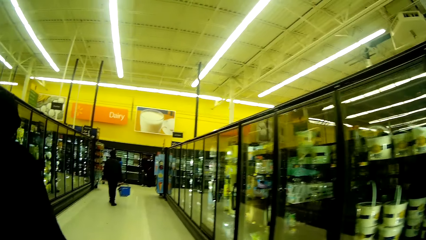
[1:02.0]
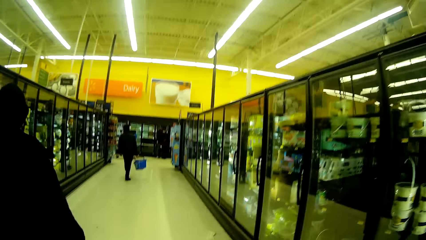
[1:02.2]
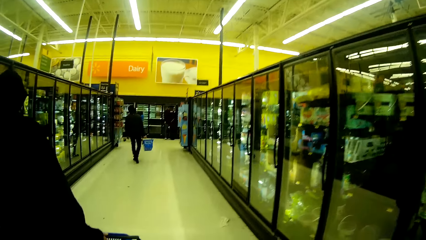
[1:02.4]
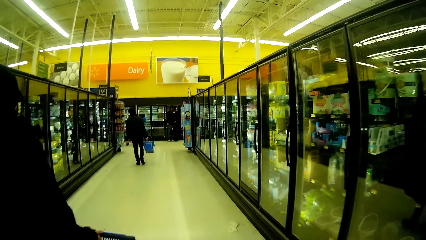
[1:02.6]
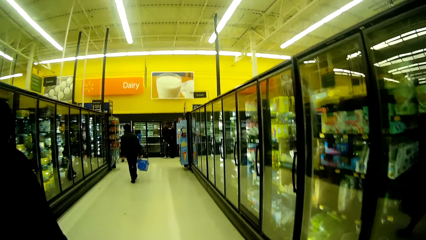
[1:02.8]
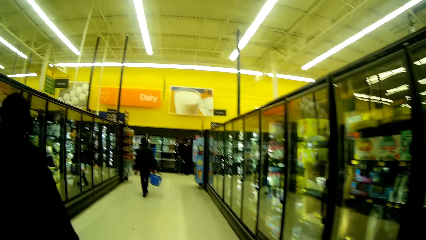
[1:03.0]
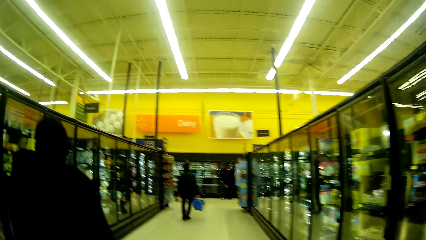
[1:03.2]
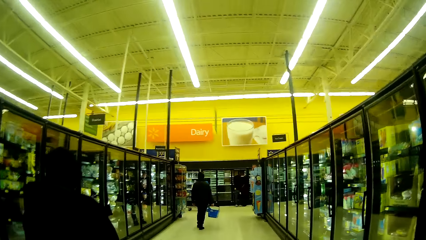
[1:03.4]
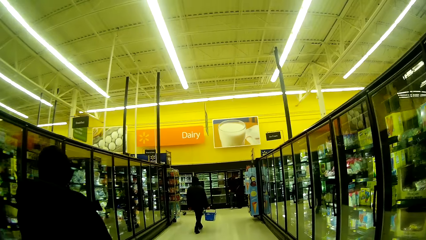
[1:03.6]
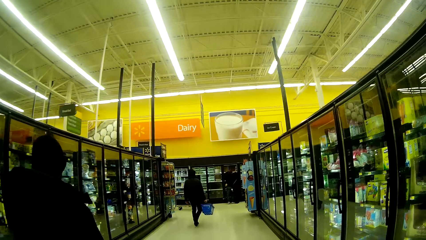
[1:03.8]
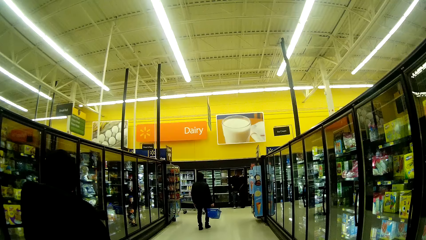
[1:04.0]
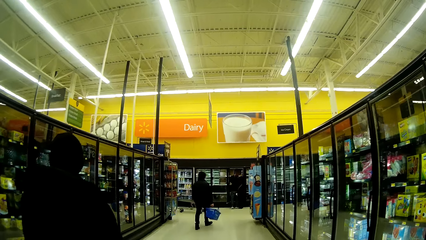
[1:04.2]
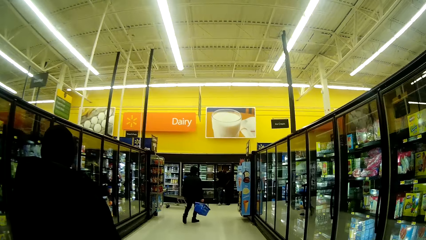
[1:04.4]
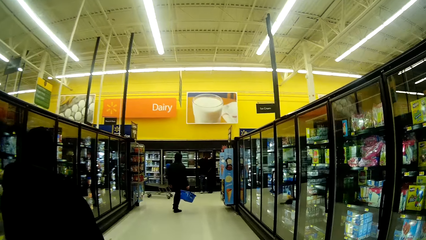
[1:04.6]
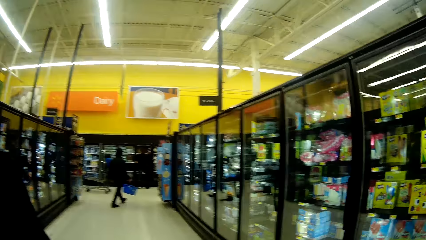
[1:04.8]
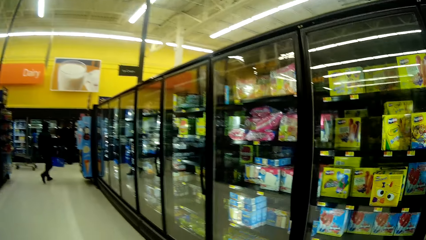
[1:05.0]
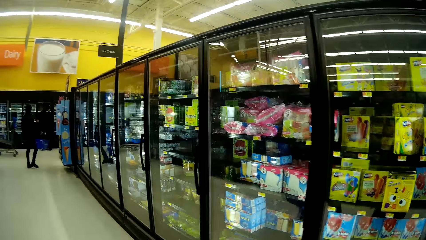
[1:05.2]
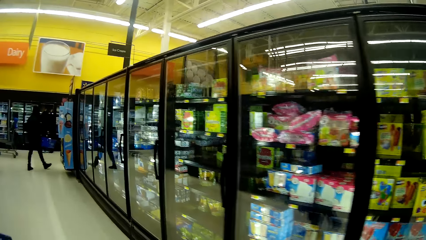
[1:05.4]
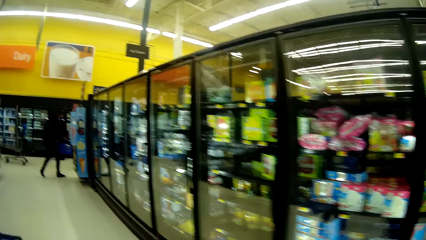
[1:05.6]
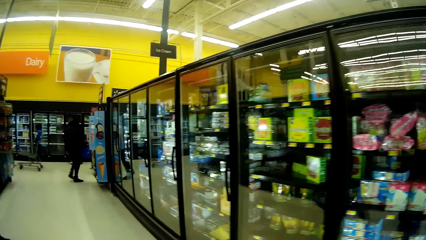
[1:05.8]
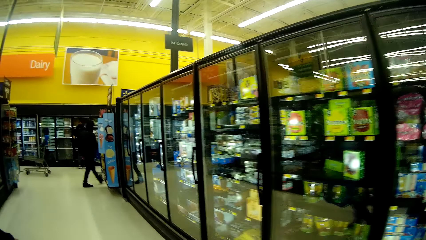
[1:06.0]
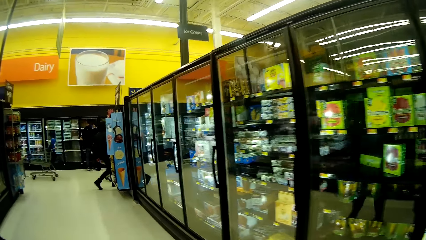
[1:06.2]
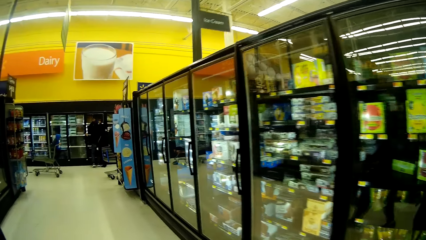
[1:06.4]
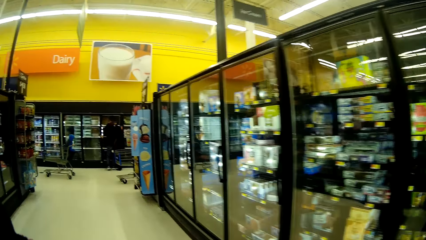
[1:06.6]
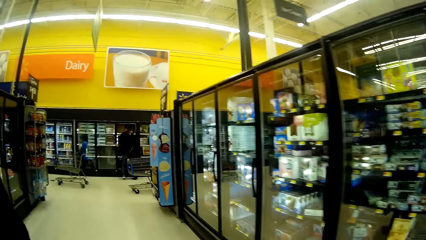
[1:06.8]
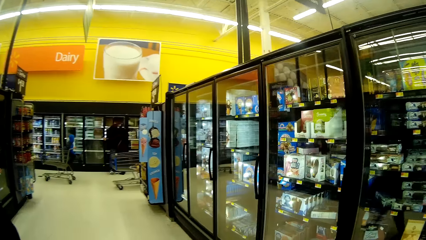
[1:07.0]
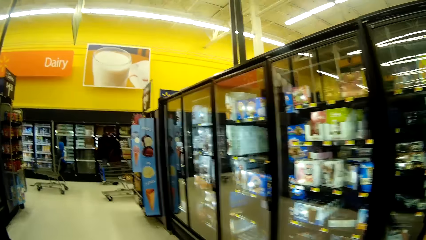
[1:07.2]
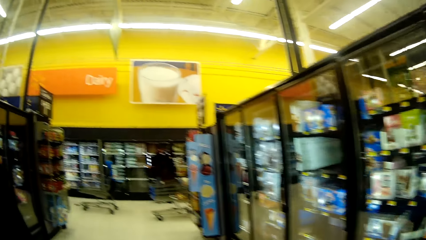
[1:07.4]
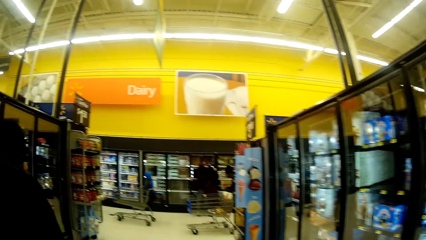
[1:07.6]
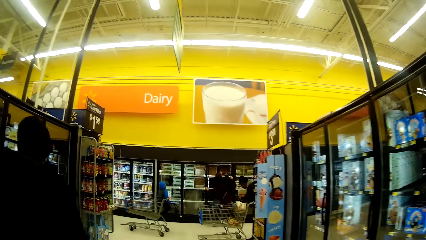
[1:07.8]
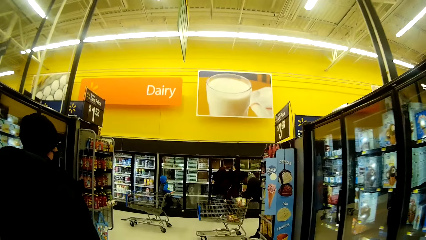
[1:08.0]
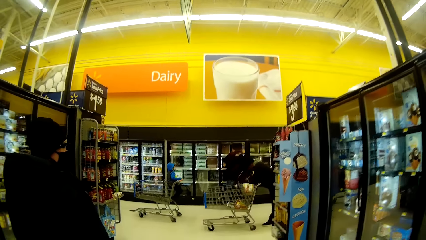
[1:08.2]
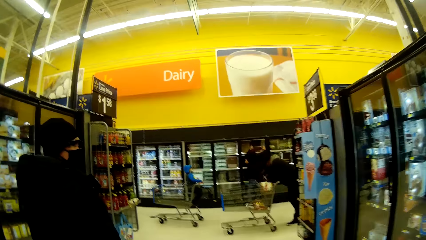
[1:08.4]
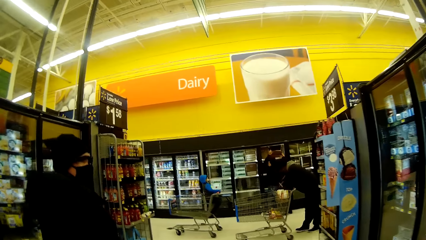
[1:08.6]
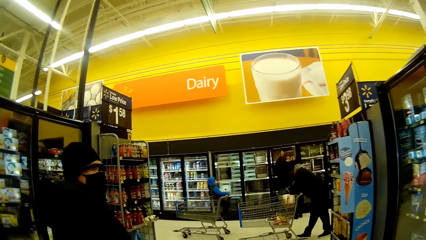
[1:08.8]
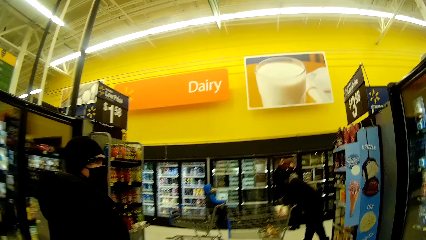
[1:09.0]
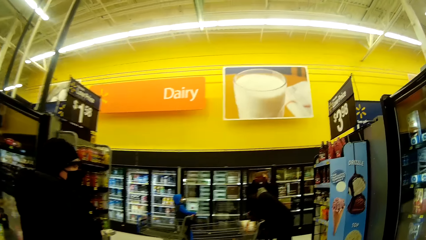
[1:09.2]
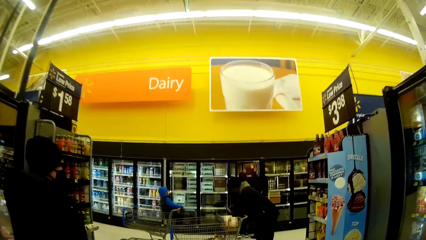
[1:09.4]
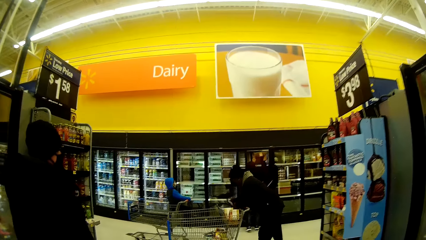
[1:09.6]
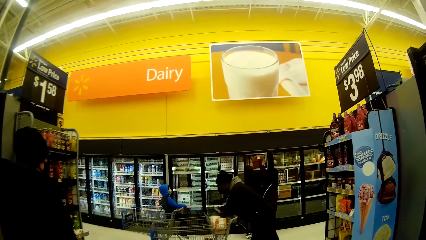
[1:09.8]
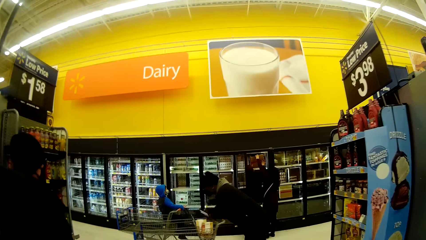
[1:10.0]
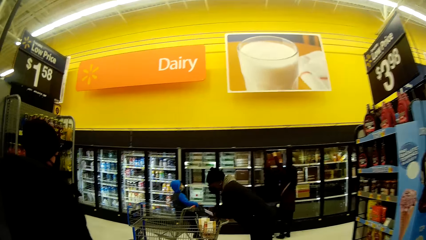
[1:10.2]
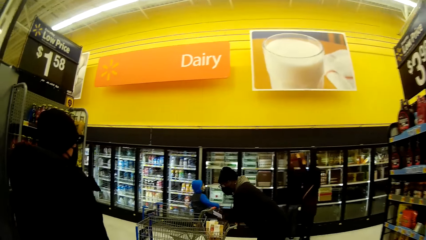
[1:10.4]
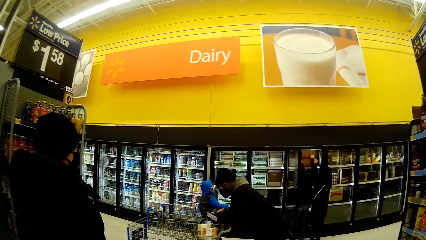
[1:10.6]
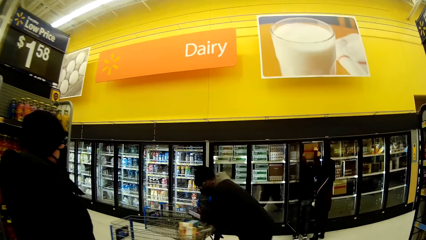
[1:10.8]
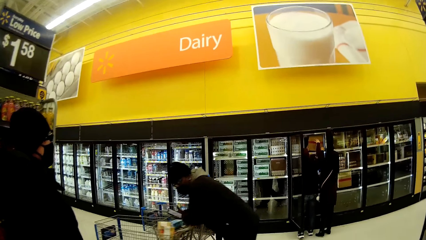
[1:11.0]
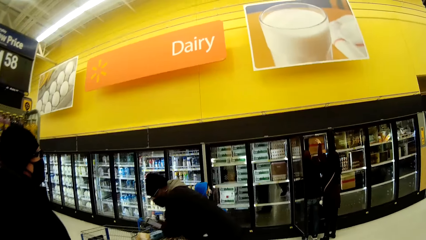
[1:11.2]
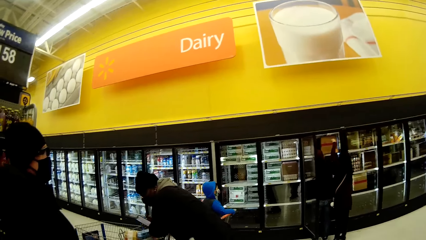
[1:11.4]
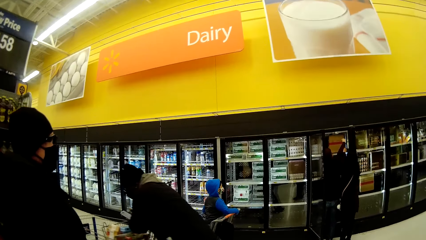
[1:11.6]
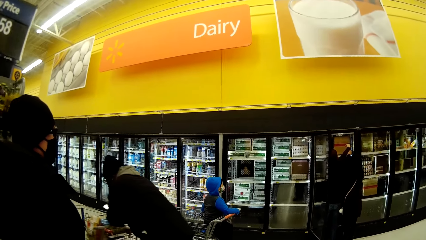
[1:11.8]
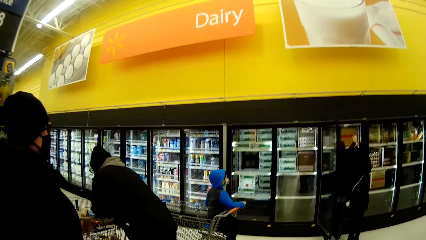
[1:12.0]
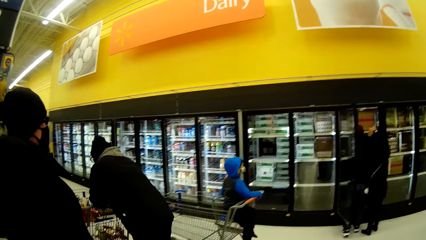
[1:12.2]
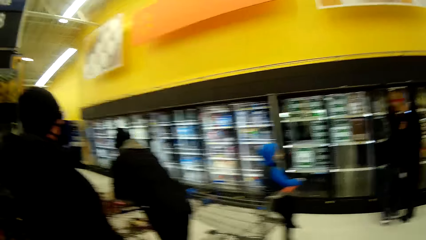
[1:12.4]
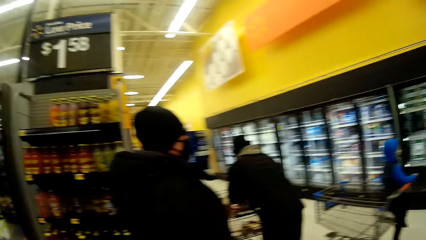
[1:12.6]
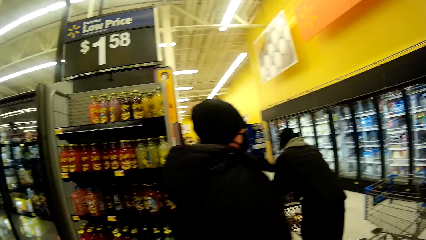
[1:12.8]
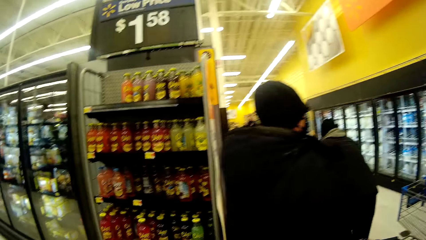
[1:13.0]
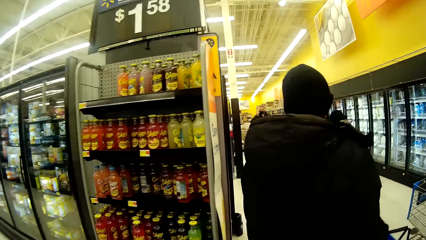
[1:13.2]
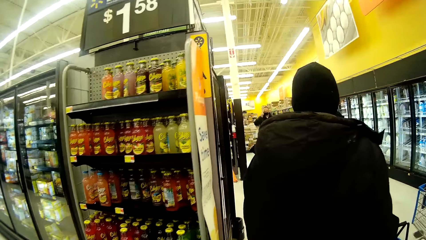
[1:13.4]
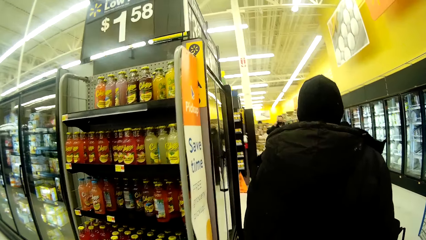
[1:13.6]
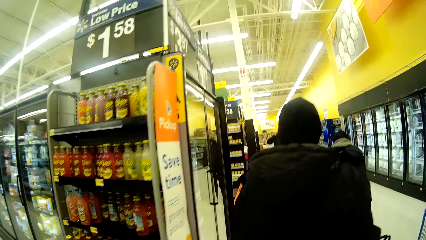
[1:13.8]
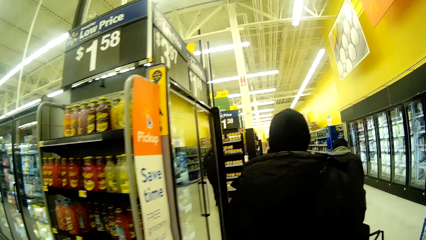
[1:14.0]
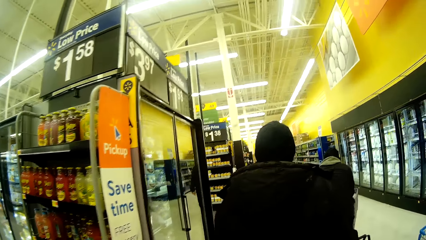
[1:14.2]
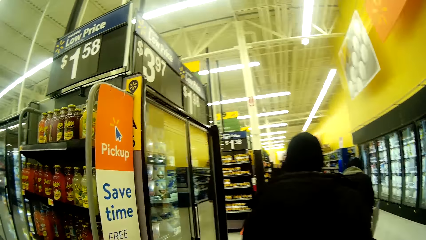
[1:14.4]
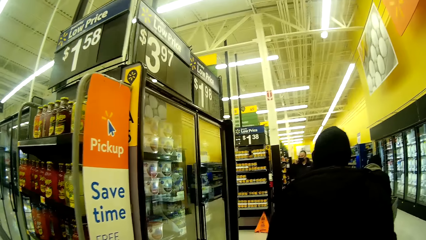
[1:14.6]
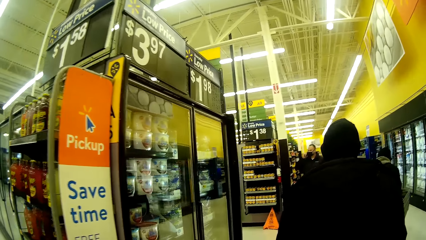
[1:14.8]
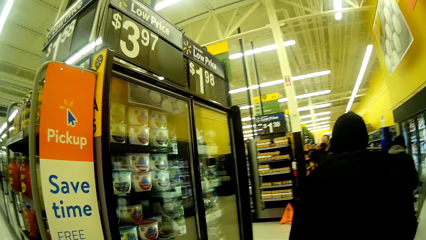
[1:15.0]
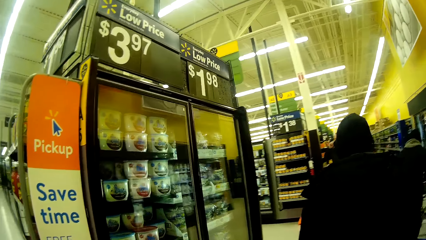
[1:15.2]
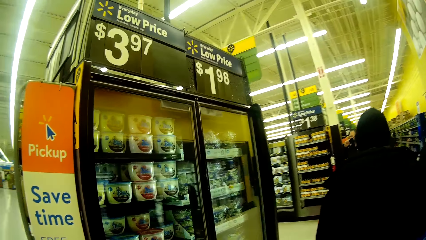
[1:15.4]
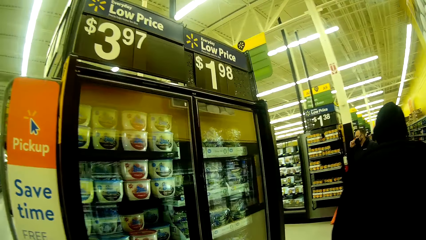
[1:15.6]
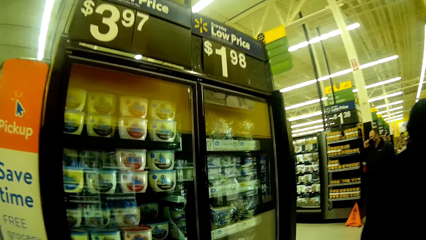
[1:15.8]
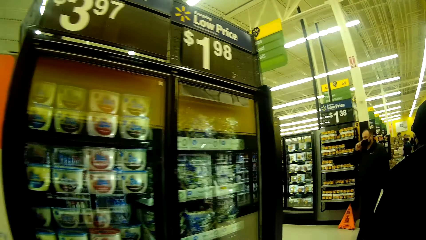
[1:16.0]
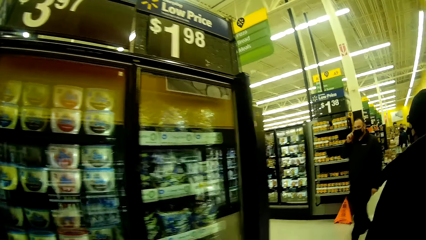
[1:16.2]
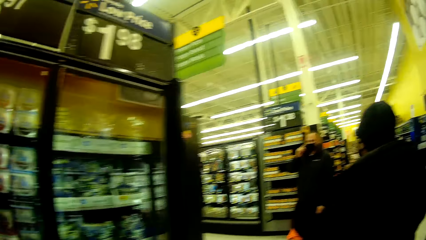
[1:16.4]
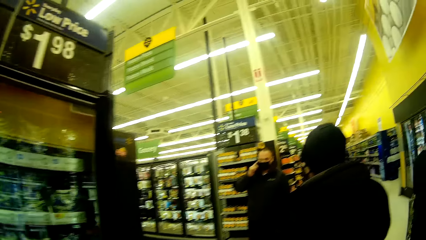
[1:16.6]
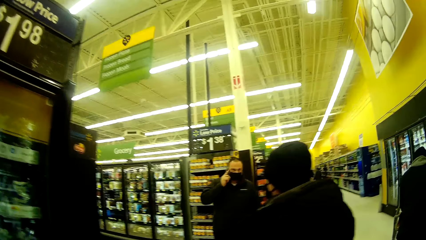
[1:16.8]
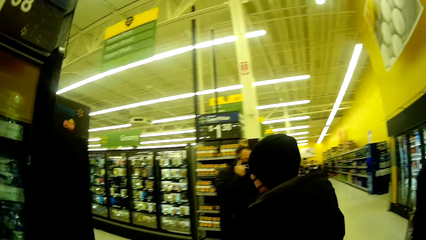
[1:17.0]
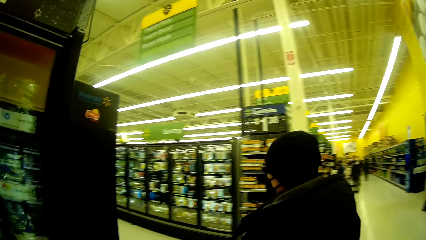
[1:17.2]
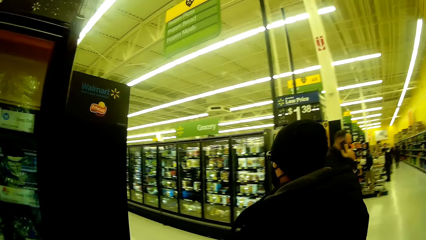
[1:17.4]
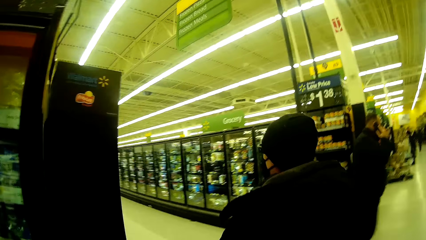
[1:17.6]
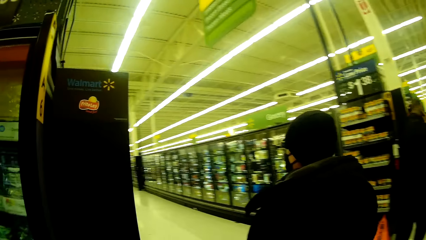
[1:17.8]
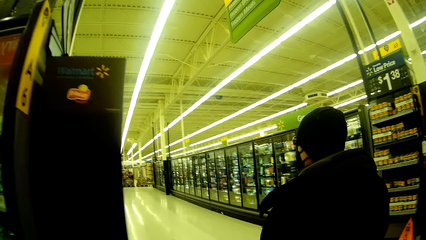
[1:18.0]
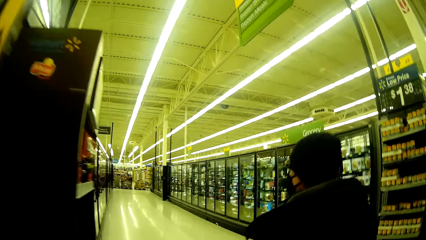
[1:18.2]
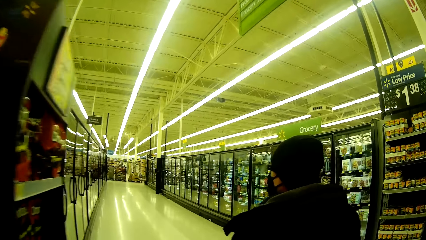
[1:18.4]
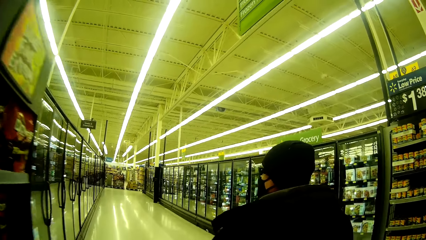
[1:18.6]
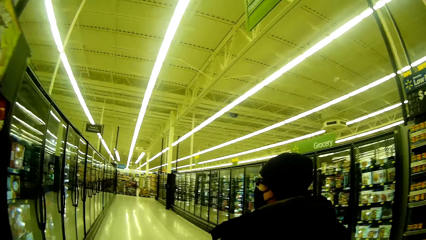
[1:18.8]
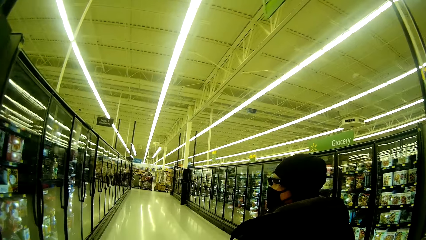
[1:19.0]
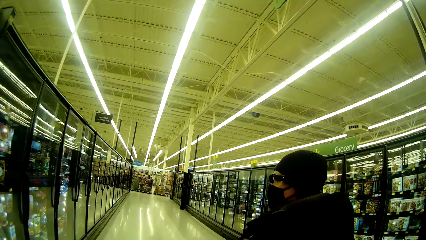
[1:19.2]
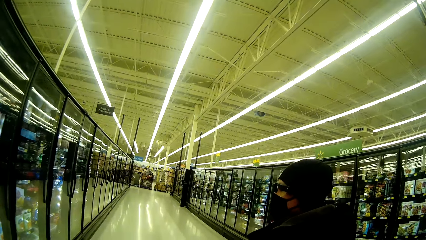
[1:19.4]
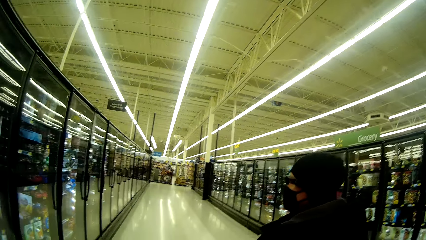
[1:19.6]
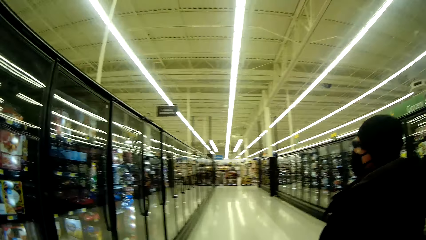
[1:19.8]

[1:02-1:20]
A man walks around the supermarket with the camera wearer.
